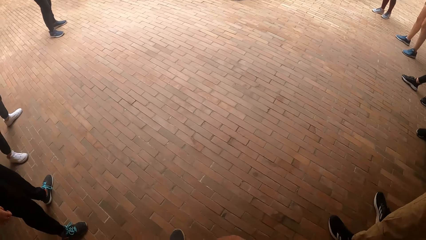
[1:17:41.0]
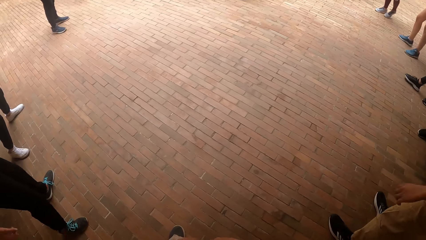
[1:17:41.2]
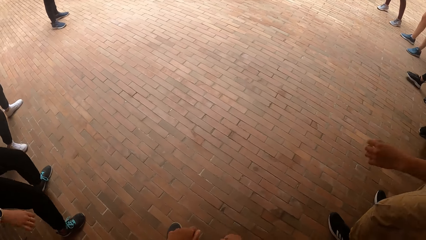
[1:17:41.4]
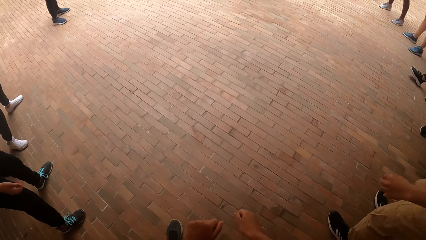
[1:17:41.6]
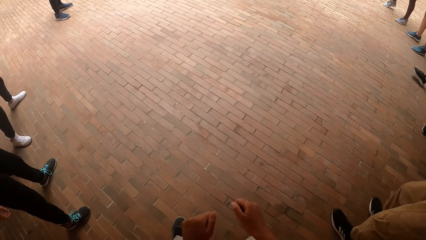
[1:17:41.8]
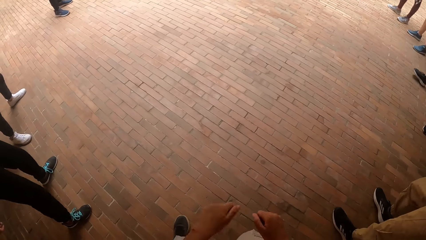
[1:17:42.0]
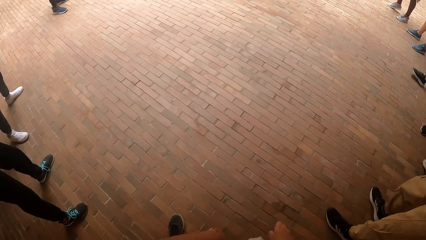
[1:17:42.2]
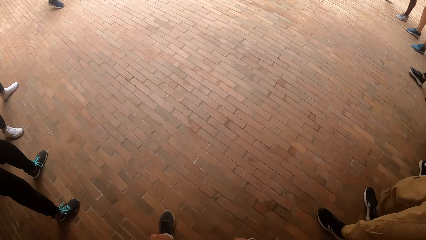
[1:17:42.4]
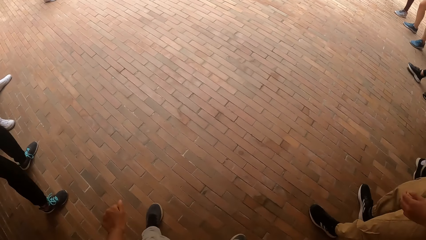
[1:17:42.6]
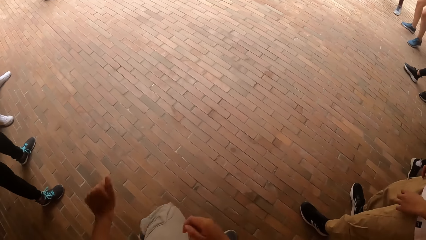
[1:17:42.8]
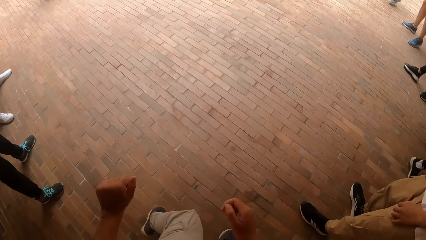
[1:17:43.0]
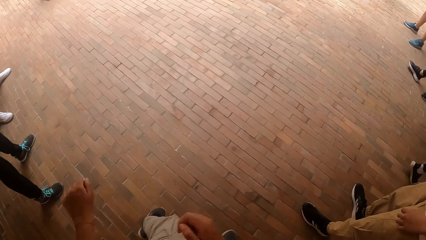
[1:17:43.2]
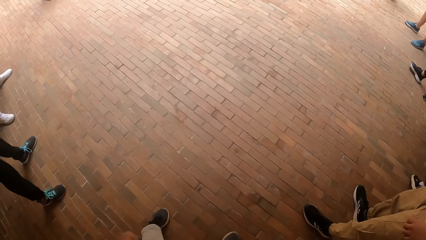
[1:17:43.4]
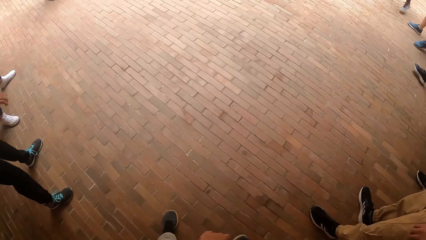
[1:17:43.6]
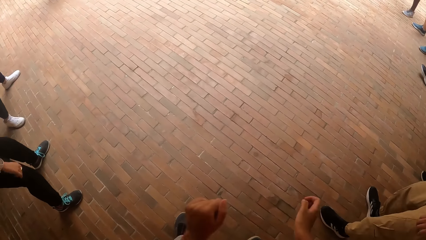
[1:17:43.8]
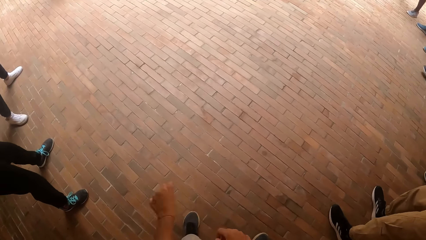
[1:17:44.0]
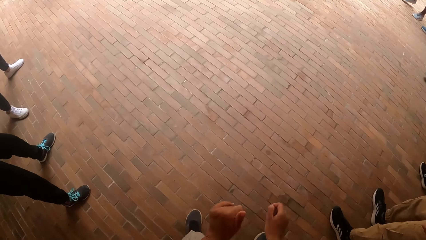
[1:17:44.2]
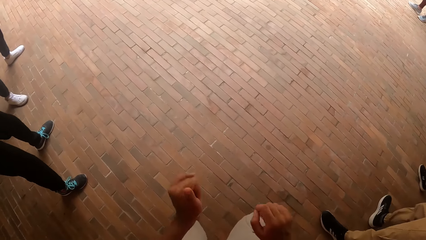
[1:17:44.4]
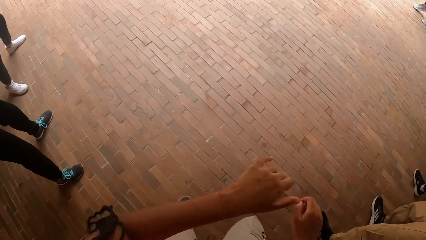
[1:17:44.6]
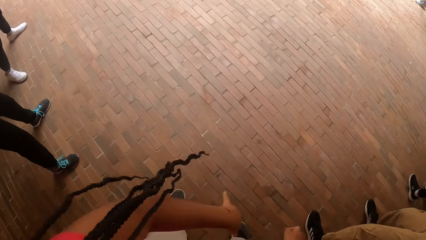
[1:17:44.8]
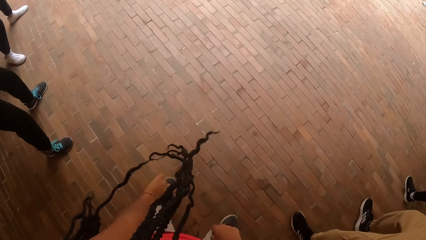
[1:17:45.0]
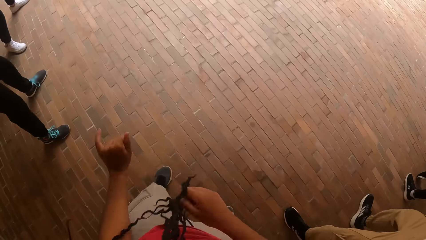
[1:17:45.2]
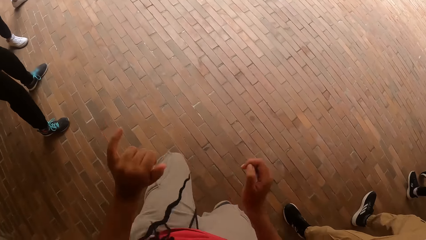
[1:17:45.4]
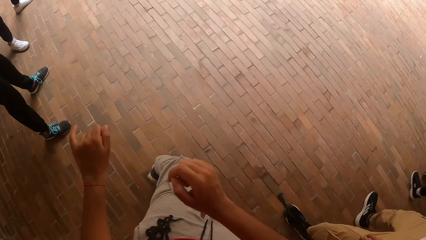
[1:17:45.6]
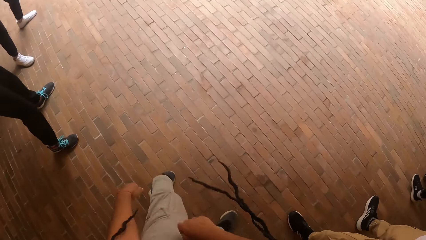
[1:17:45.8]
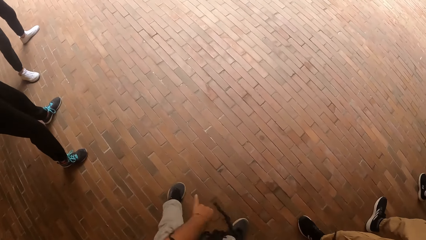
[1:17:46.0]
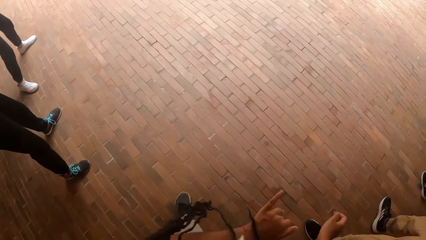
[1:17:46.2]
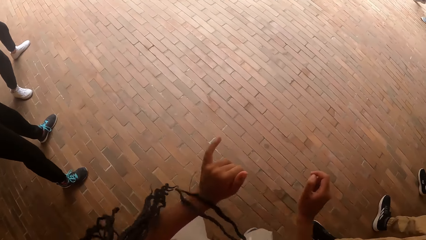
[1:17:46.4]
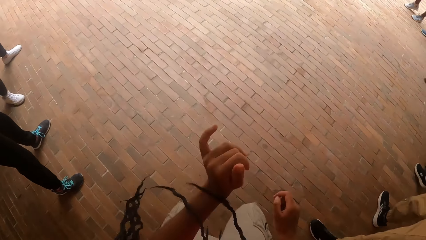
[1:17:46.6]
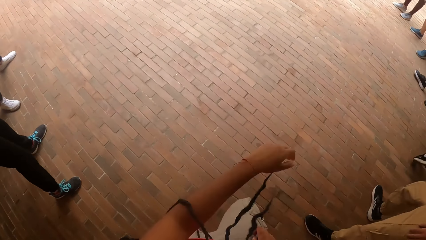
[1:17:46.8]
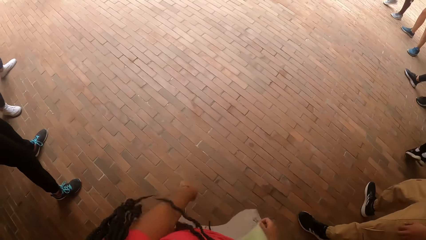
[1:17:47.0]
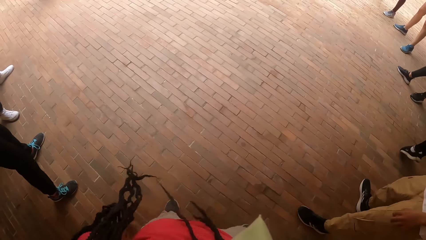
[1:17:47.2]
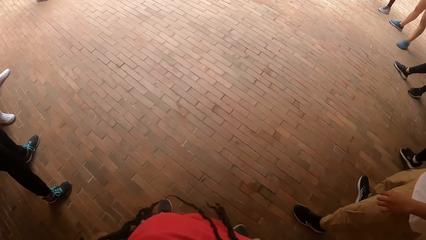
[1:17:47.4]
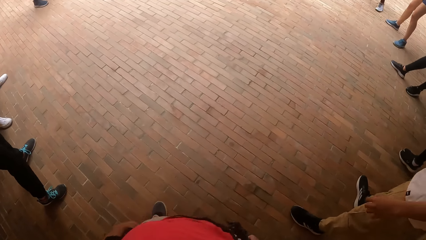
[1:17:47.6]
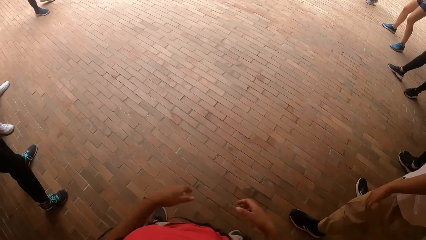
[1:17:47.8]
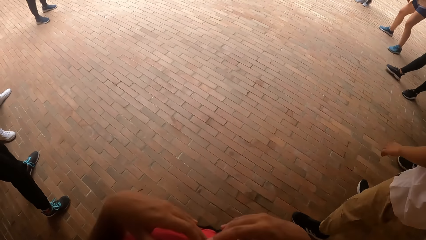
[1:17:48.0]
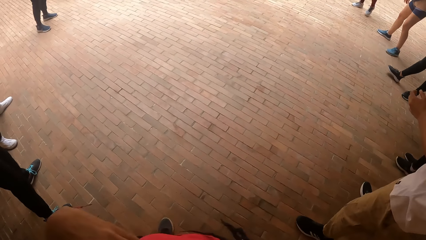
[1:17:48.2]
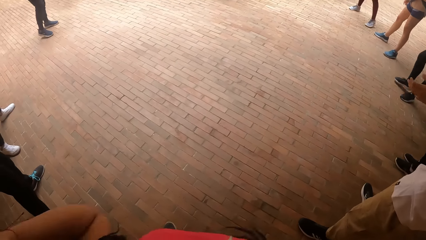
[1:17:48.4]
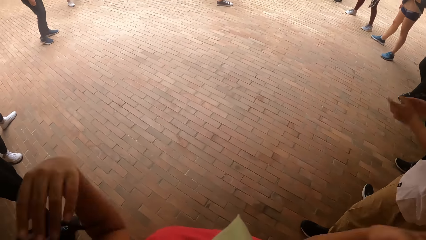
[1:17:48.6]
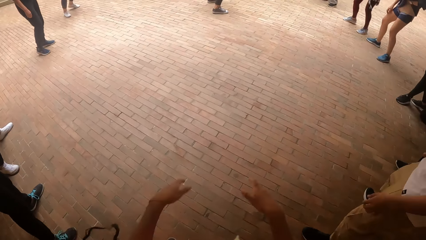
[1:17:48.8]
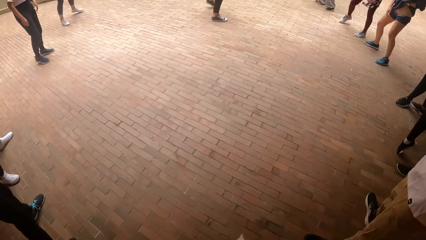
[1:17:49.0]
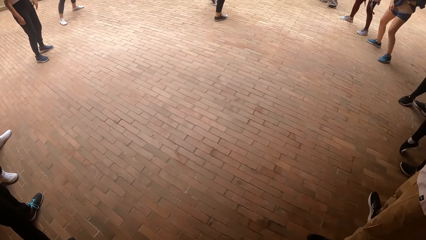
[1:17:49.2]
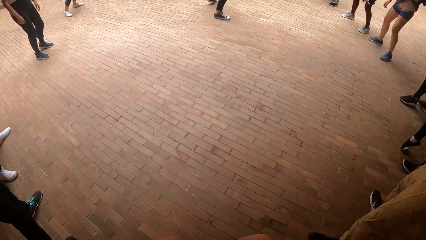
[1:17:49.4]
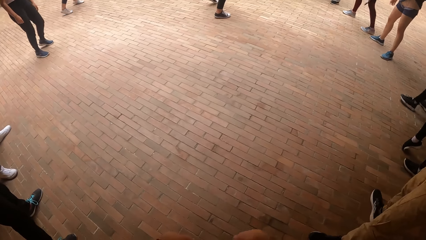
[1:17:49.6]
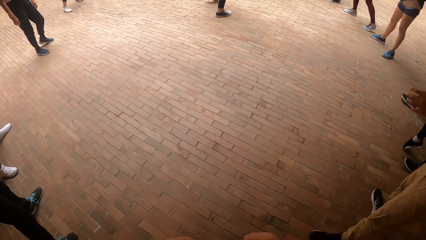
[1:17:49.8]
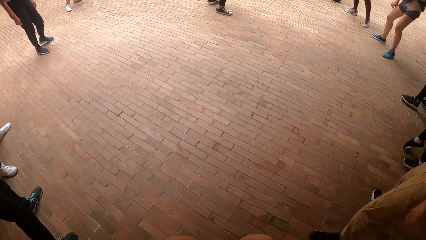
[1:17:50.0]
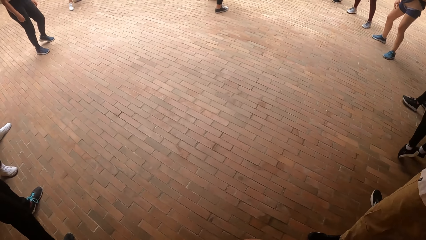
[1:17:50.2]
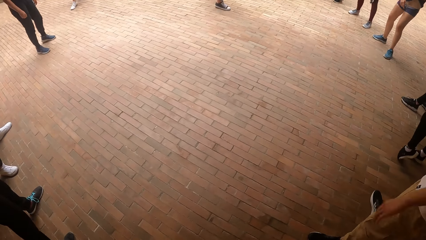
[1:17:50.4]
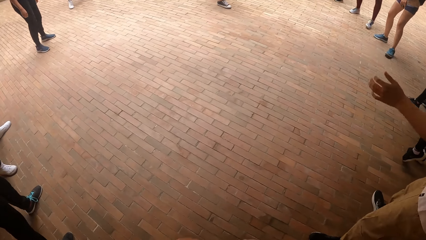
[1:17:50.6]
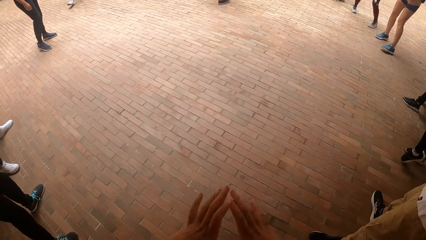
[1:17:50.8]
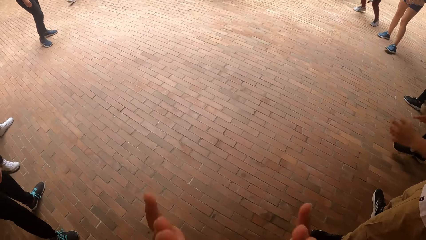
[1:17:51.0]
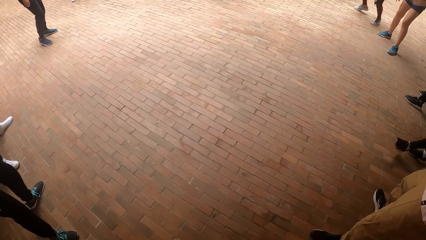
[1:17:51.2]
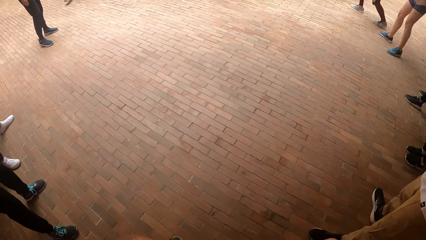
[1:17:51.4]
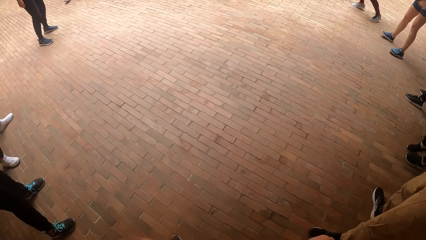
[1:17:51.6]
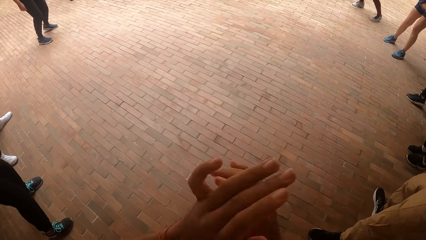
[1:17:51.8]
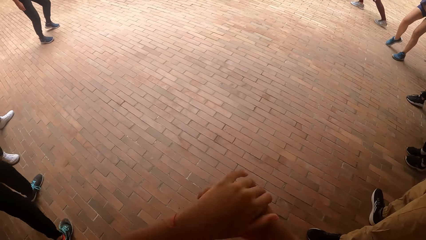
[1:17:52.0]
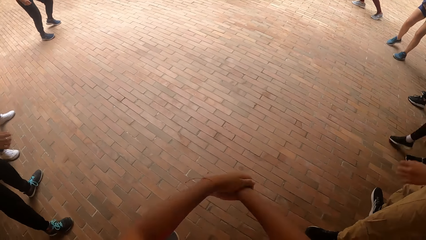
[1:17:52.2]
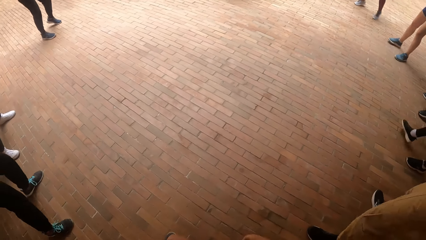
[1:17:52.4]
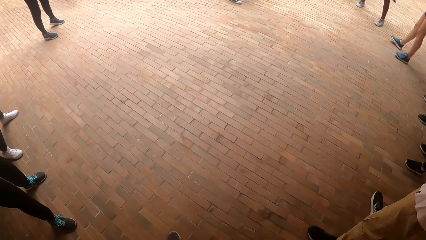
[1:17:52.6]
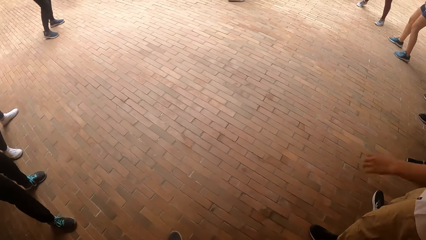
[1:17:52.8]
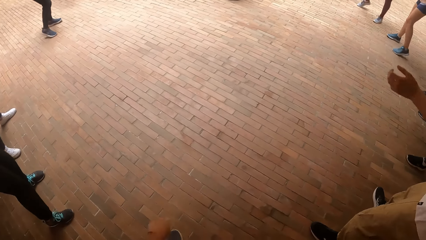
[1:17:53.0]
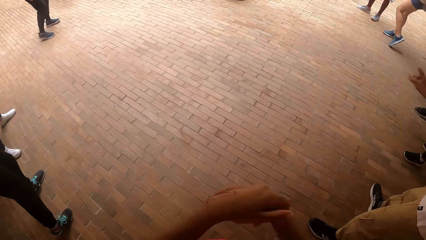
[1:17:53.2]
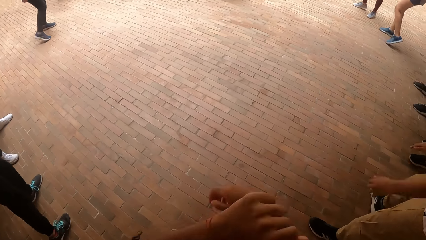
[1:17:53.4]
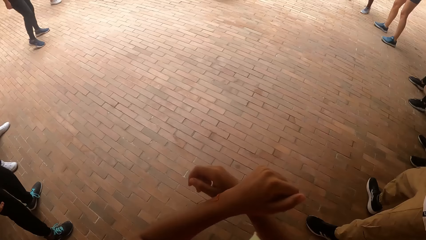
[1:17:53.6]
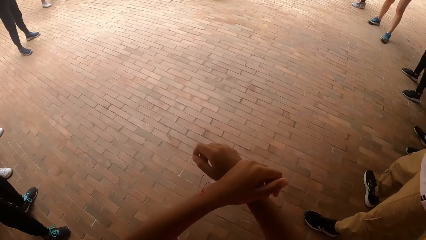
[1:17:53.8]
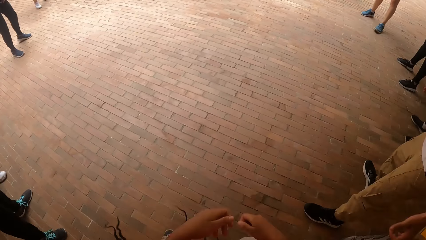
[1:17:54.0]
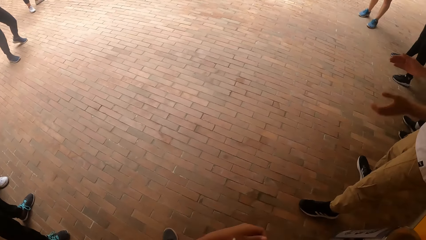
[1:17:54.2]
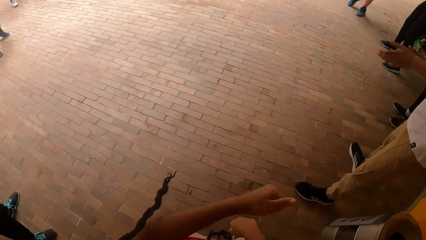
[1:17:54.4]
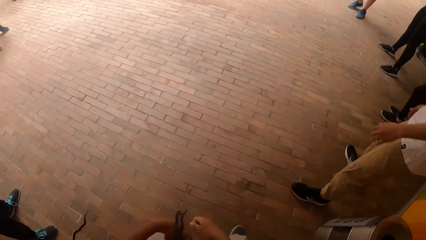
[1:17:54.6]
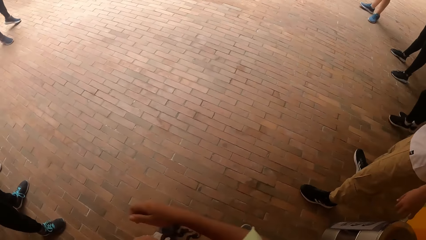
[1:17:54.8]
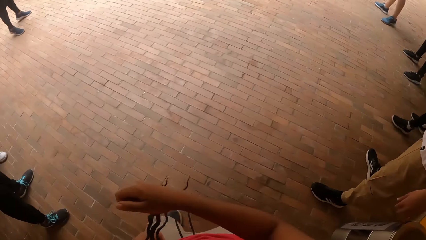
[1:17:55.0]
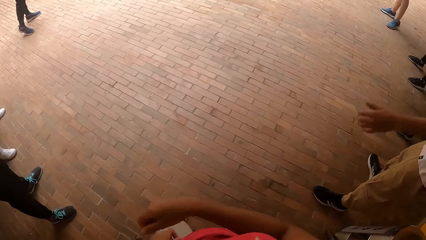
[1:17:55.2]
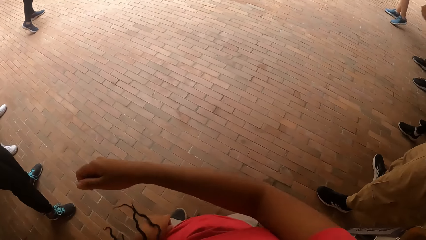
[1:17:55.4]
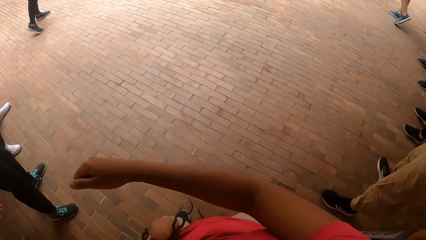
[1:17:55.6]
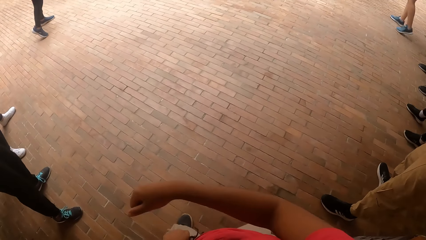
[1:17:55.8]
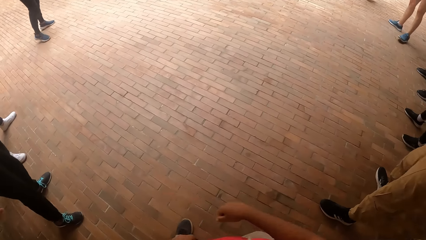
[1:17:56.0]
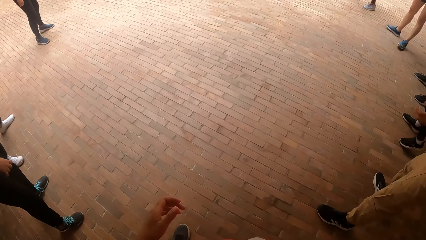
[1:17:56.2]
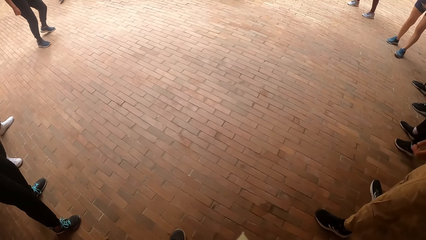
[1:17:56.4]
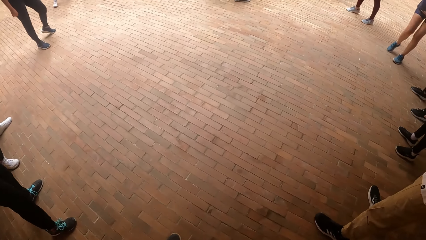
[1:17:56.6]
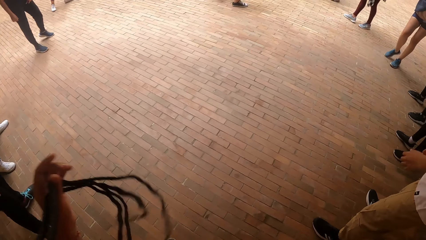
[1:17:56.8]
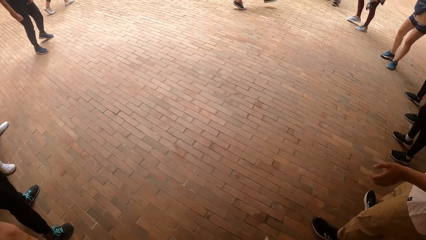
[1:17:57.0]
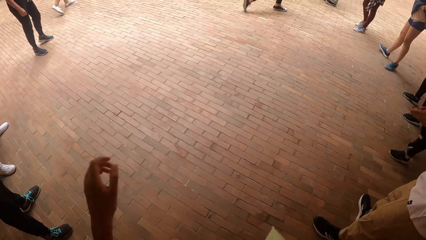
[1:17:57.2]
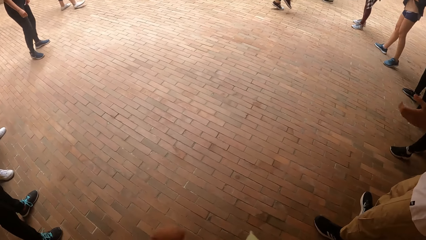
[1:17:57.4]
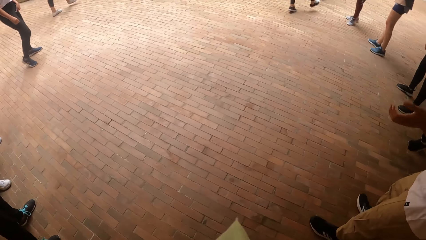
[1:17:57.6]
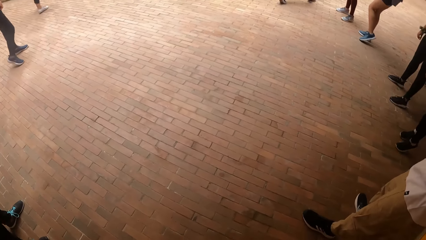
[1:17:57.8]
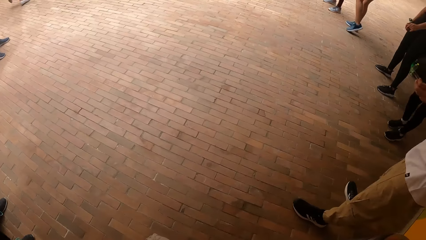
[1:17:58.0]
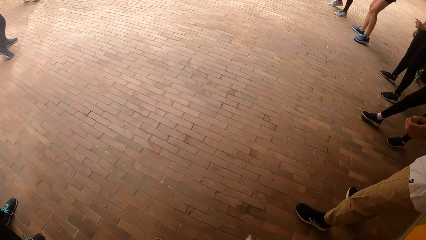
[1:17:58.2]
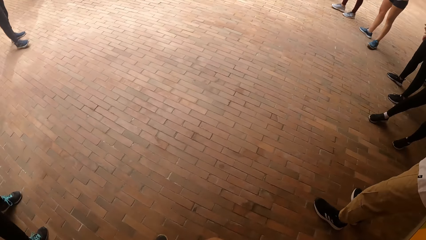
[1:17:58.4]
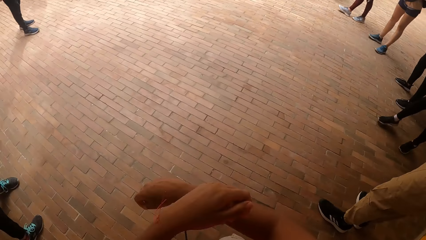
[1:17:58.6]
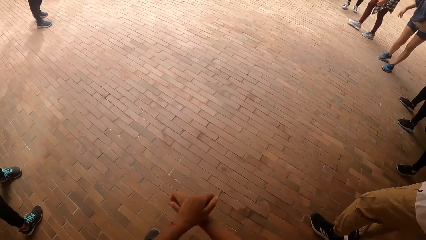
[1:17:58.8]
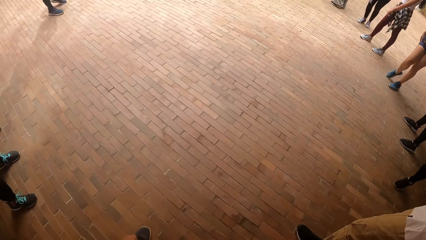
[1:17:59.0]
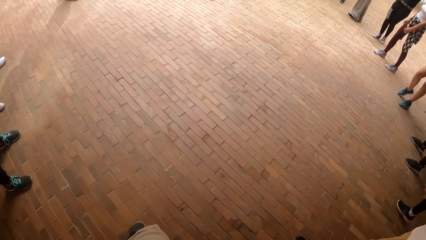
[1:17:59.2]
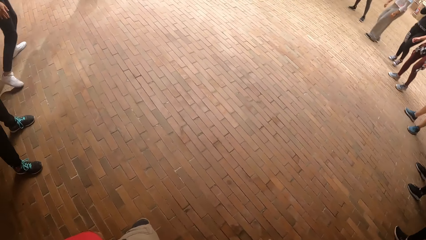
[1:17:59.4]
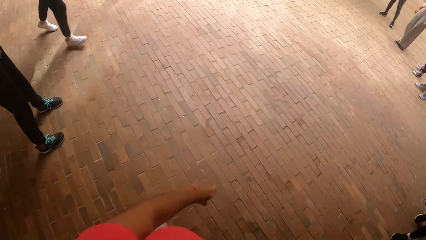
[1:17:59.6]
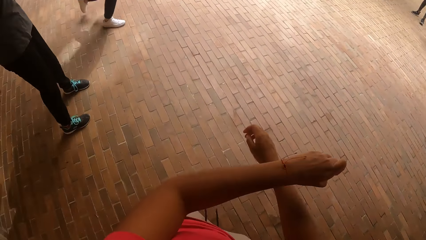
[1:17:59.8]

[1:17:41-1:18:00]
The woman dances into the circle of the group of people.
